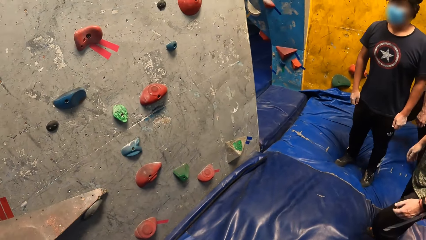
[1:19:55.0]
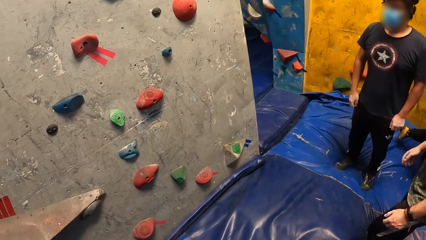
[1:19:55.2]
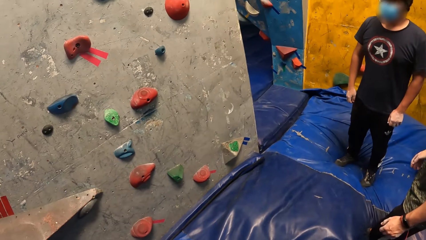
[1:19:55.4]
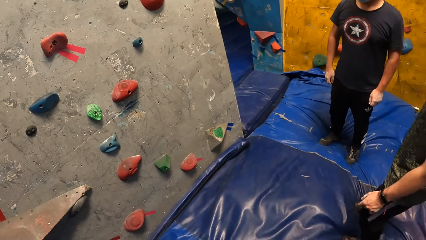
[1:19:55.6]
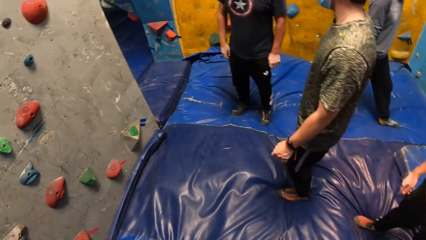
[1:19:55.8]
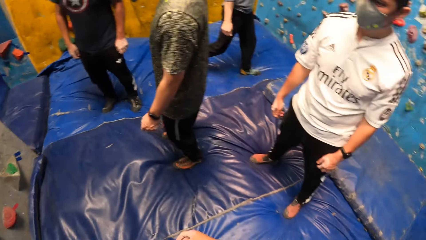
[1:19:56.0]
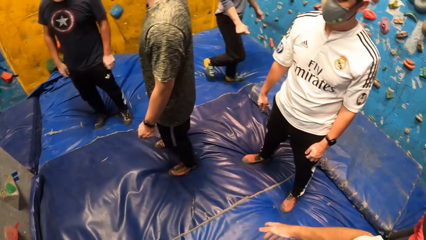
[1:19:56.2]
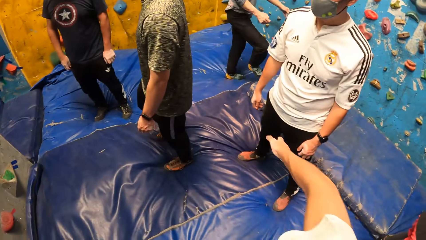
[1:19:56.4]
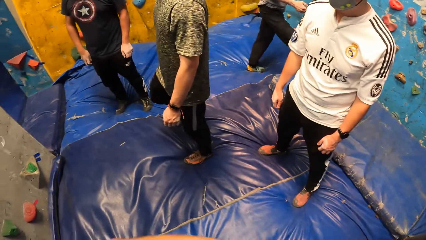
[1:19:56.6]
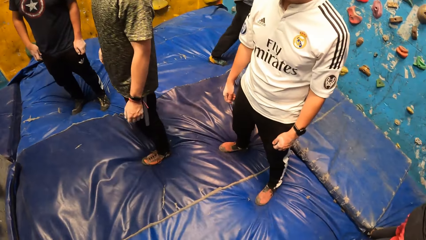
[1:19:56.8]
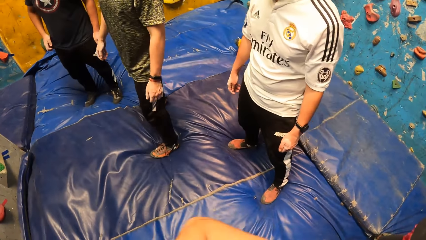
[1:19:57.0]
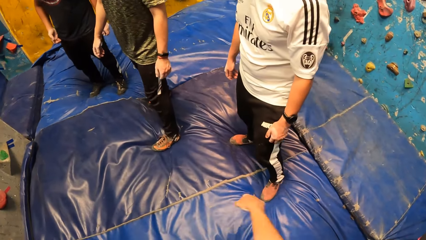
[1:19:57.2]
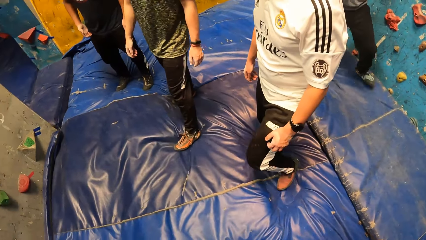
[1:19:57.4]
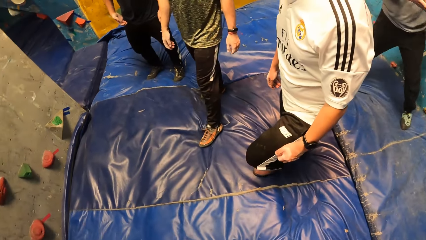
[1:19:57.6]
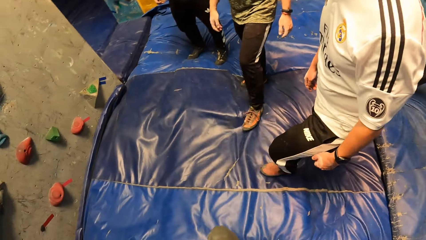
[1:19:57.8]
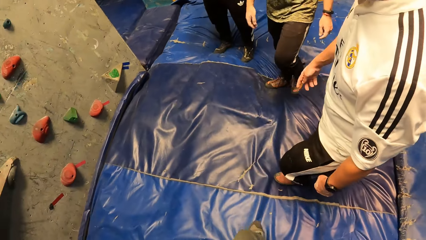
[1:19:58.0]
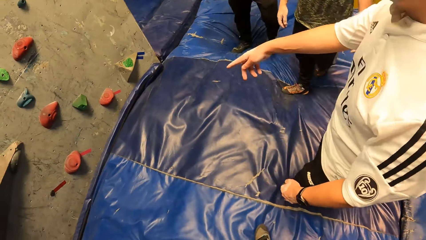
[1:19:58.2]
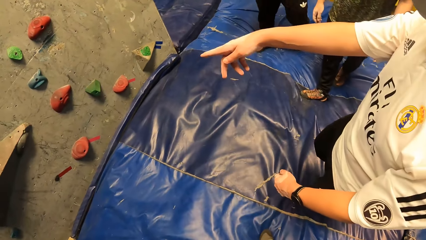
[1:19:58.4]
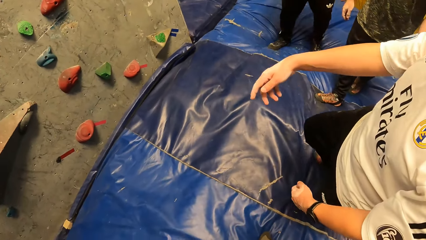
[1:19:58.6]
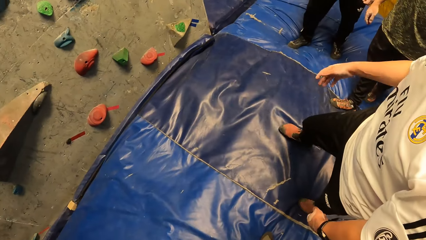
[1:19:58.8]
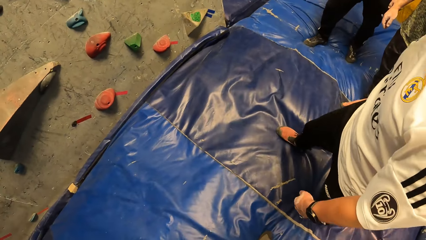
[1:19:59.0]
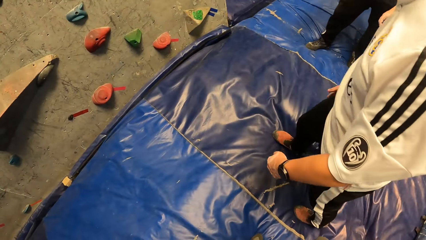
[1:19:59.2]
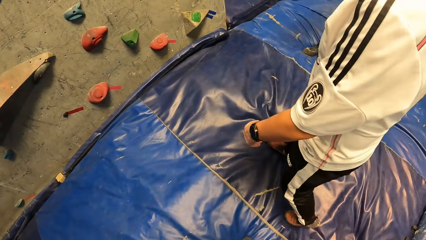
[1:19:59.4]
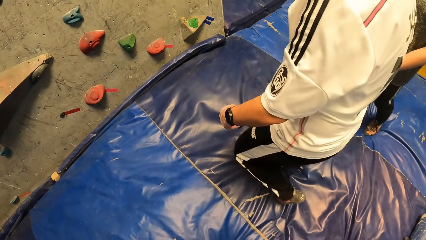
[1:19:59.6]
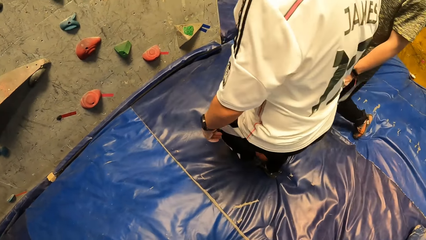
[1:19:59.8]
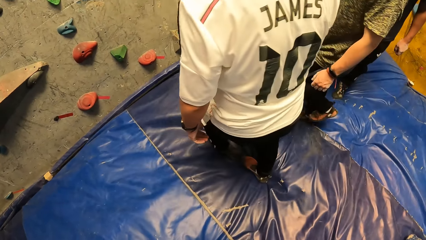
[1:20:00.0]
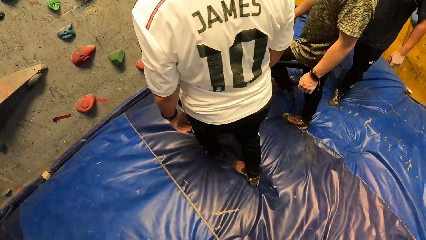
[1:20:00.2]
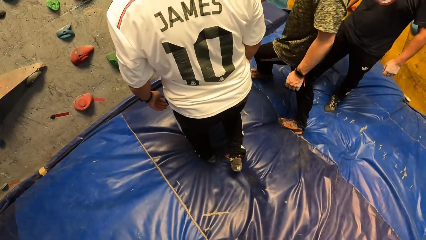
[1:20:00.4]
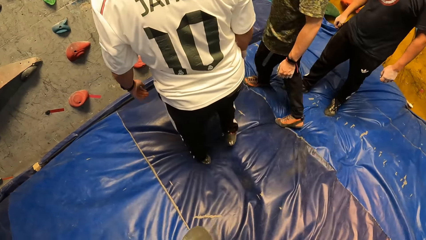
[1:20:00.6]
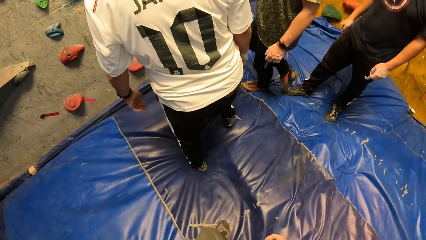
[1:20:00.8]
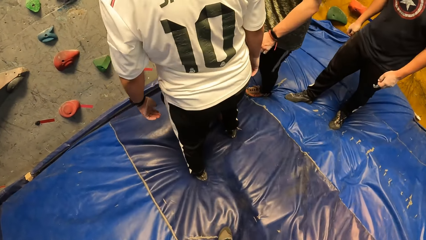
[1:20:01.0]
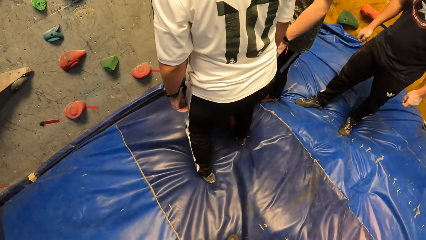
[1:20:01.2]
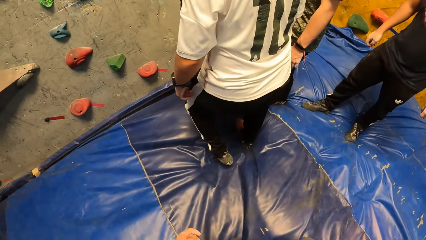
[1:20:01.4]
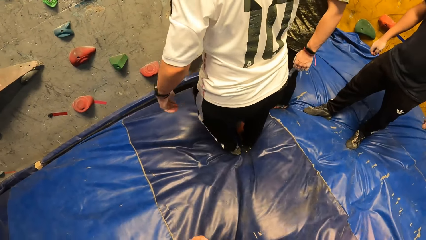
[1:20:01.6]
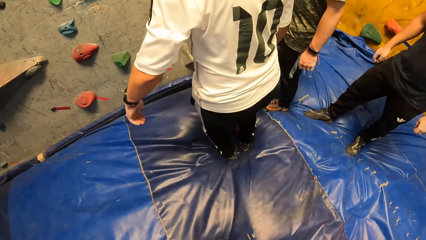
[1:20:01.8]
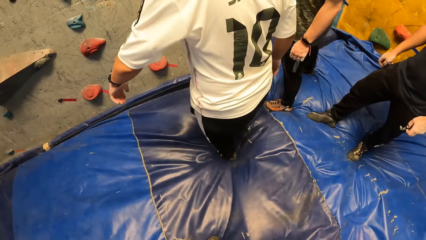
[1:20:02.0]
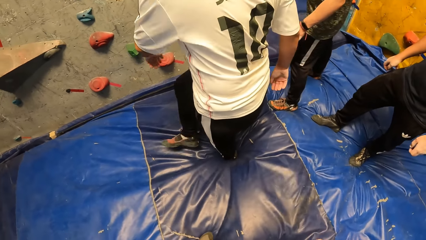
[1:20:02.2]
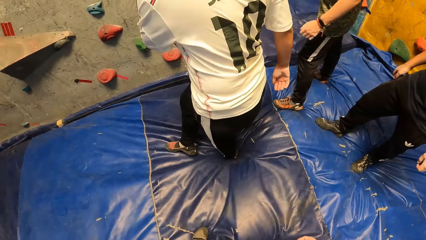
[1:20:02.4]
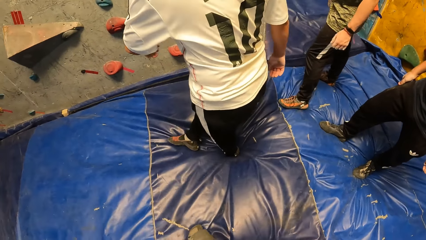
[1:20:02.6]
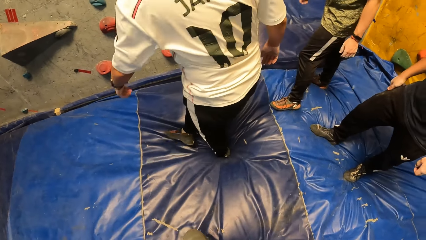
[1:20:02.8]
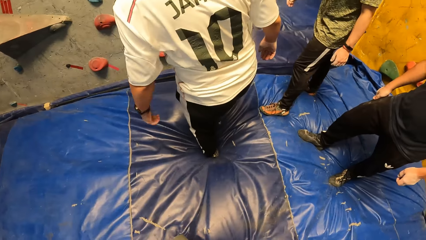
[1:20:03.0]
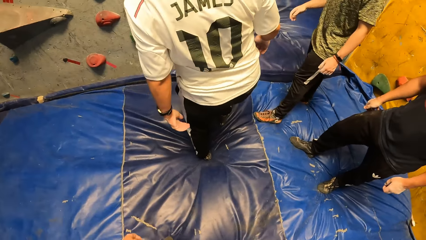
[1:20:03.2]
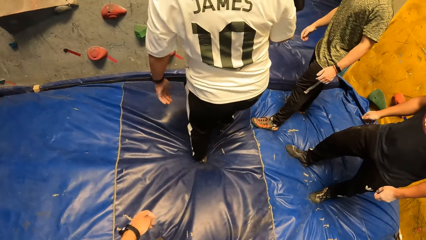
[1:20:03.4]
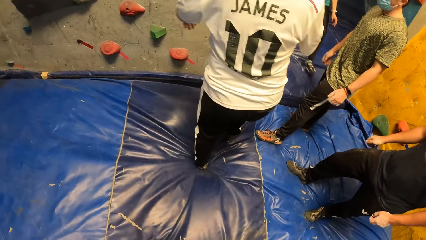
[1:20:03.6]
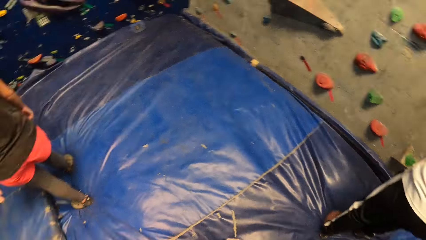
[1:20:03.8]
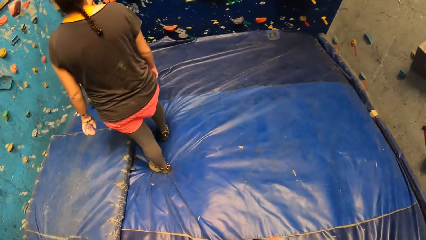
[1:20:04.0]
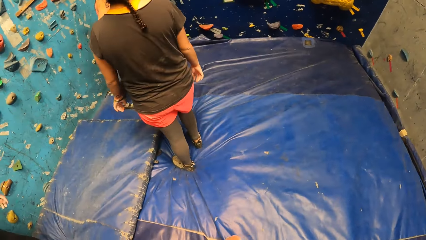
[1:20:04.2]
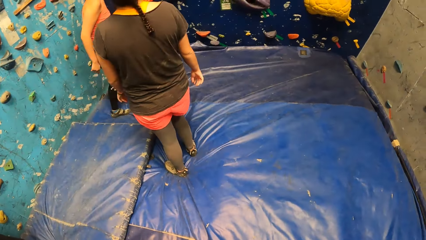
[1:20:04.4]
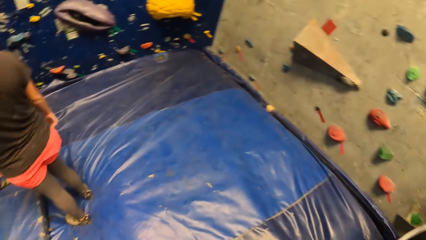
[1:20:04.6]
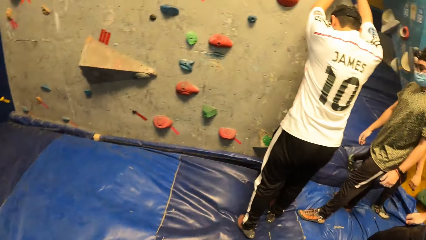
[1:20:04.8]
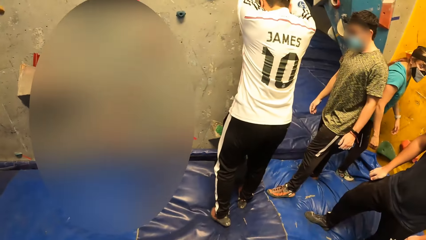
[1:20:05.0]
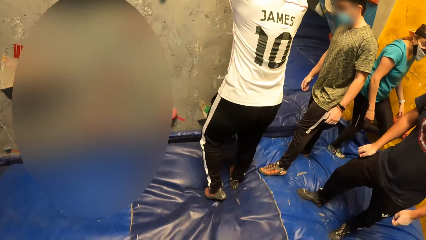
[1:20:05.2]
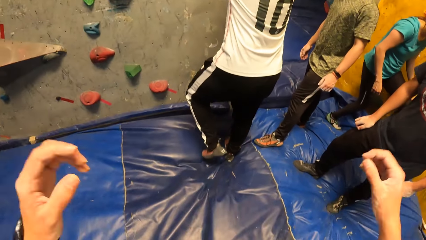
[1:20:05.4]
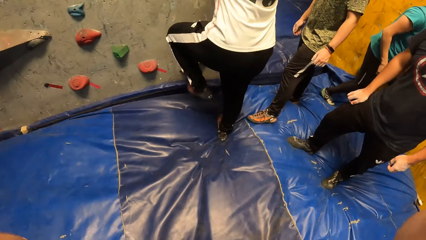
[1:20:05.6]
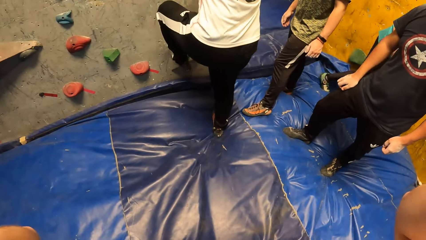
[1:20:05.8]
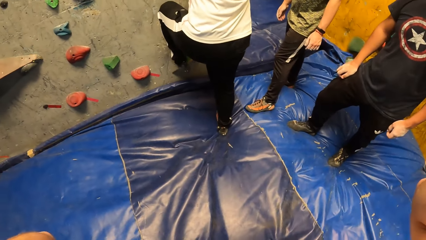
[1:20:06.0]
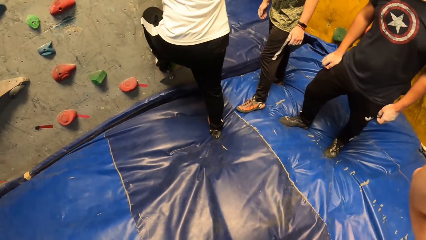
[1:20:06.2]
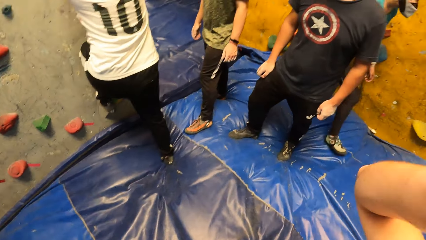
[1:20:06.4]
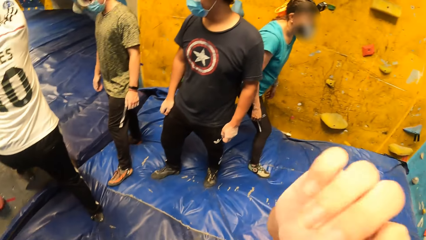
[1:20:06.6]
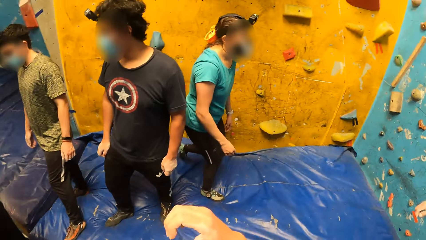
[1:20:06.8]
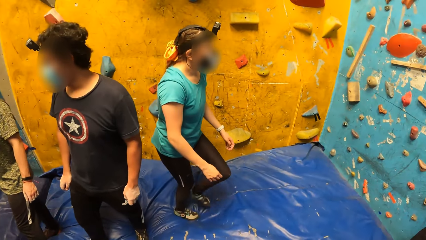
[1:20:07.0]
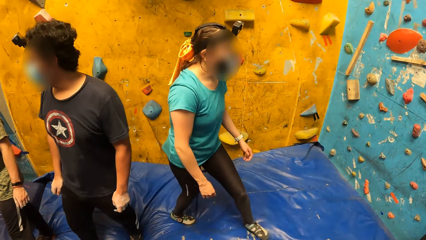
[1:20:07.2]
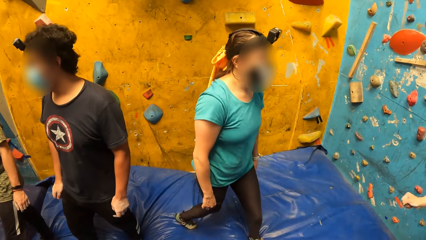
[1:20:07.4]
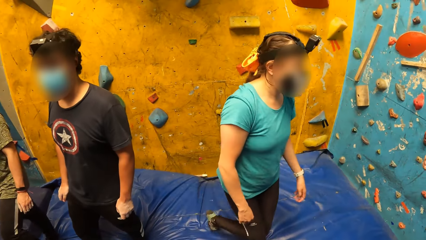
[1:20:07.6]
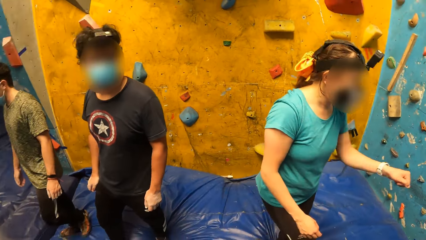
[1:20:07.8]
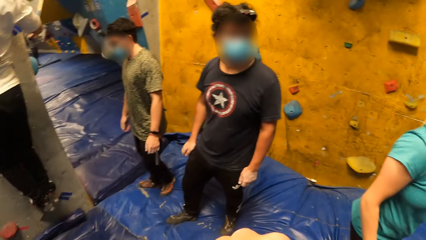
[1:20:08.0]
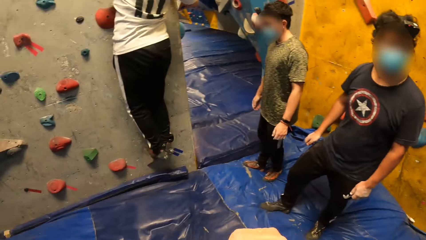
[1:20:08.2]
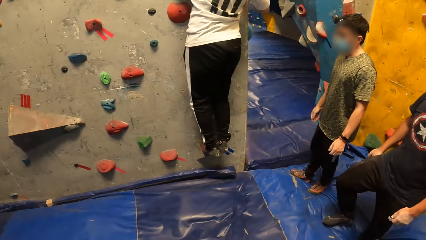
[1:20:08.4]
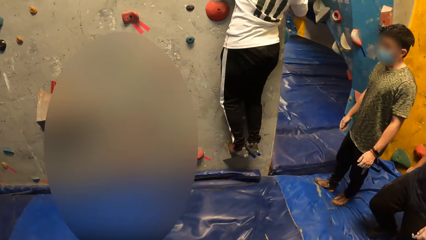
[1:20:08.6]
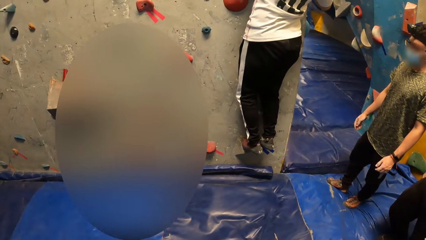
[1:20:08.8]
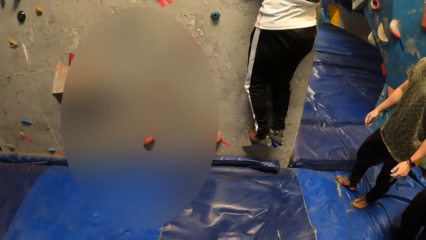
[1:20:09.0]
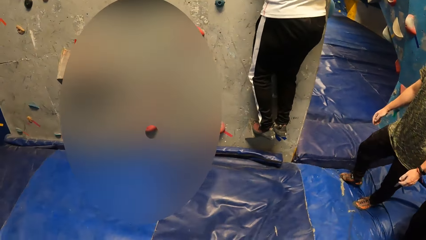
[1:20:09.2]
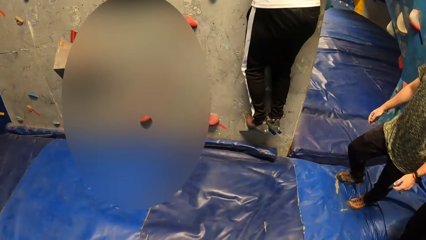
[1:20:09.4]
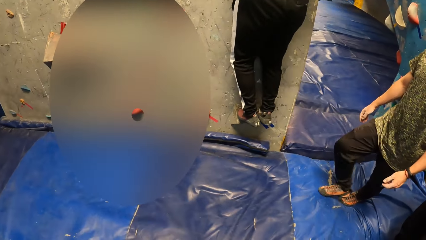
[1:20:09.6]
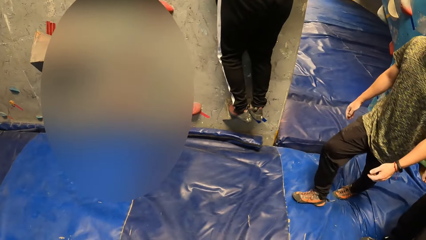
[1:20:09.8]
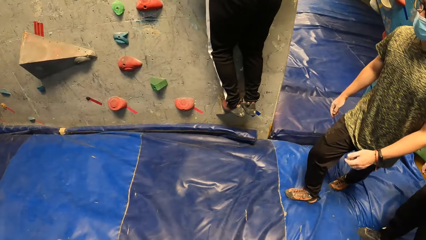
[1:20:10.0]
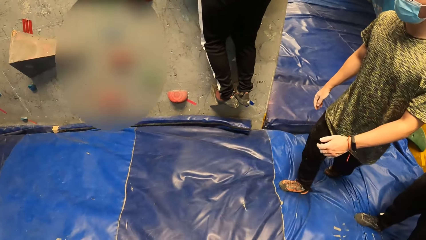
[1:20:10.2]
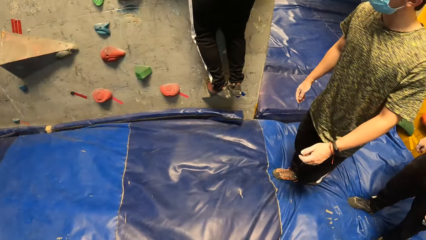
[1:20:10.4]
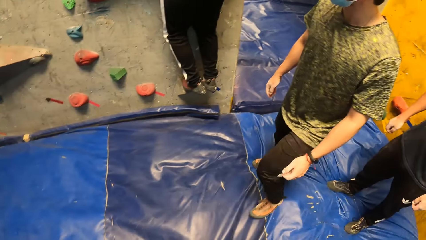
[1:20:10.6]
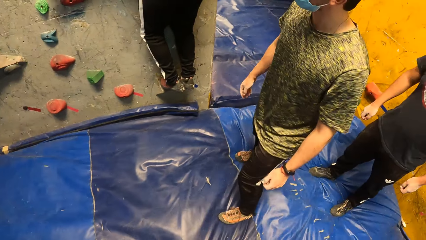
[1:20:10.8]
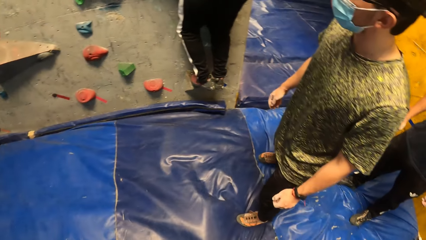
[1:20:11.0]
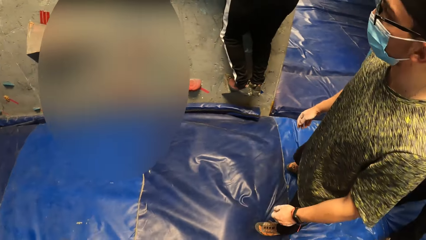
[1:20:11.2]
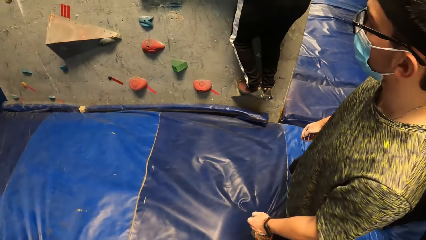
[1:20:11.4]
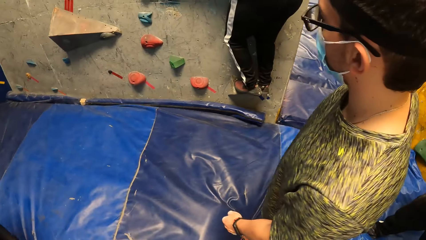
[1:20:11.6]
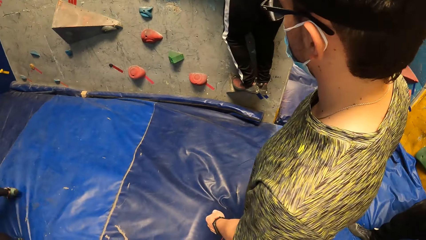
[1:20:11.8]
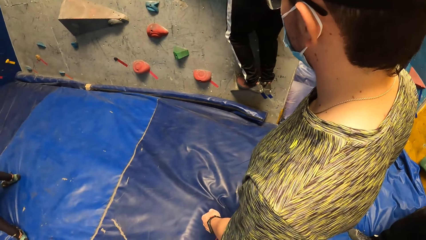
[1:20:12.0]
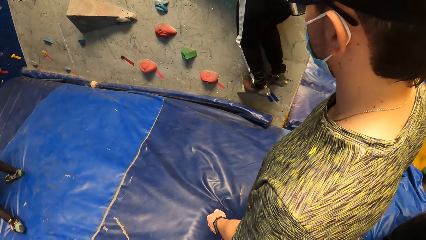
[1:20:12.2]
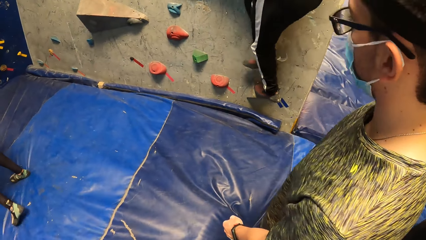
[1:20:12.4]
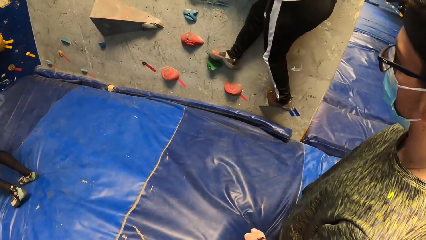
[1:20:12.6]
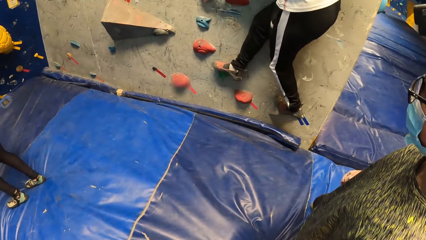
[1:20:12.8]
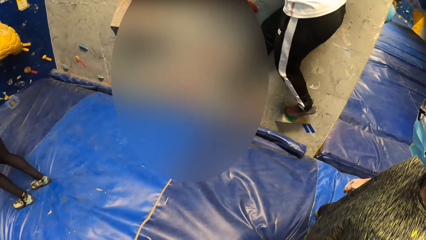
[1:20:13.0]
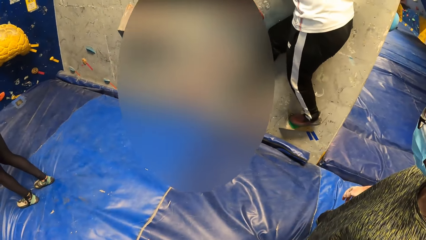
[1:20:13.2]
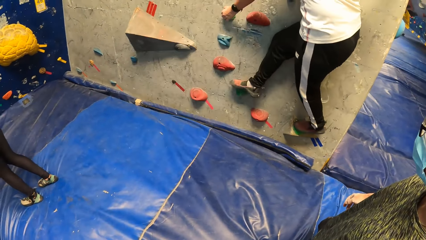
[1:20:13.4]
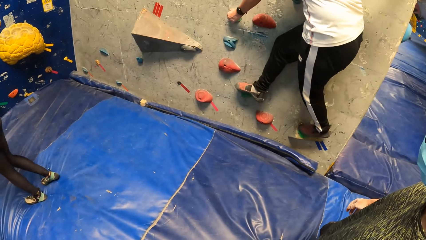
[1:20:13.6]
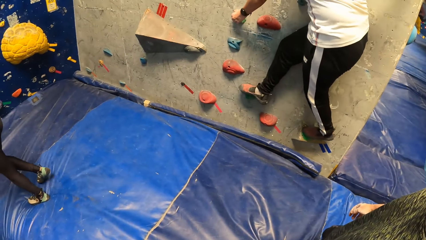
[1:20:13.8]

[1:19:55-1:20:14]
The camera wearer gestures at a man. The man walks towards the wall. The man climbs the bouldering wall.
